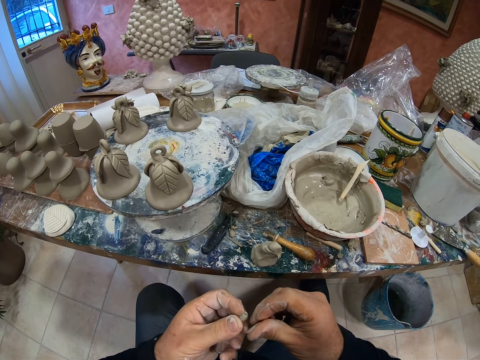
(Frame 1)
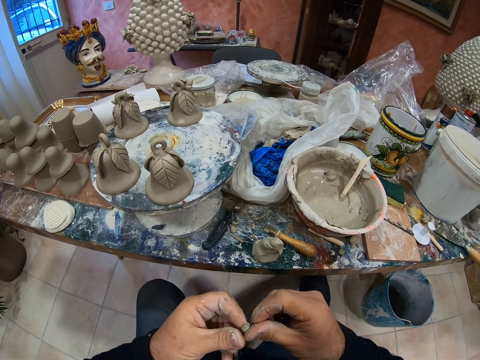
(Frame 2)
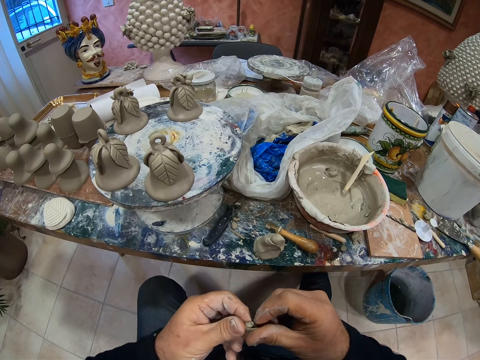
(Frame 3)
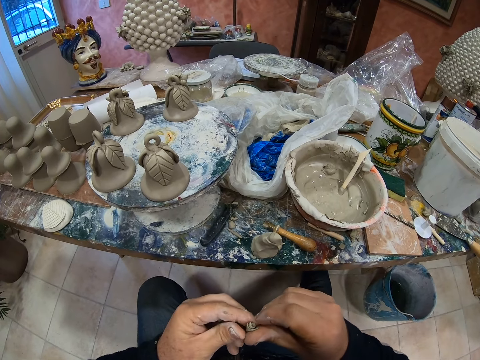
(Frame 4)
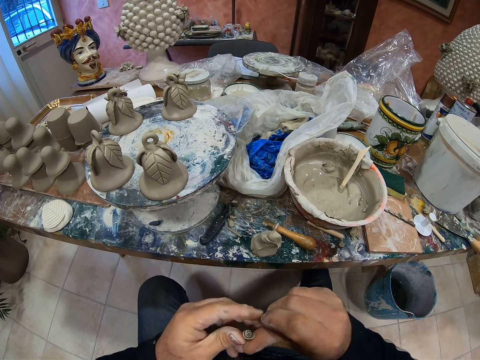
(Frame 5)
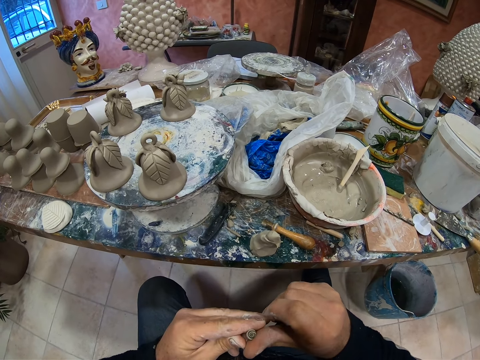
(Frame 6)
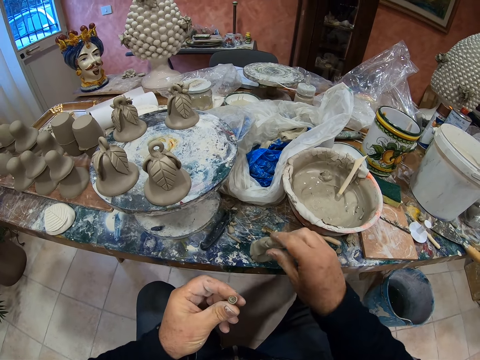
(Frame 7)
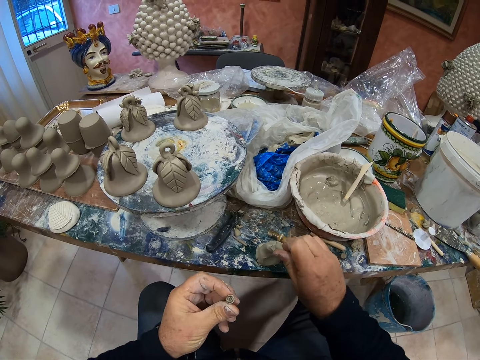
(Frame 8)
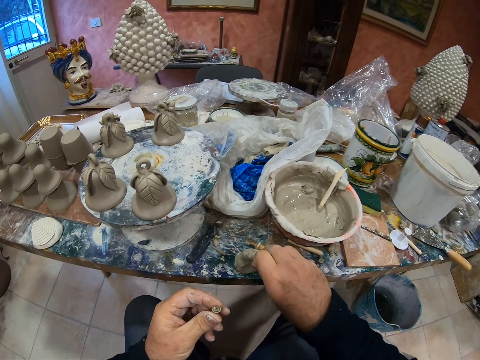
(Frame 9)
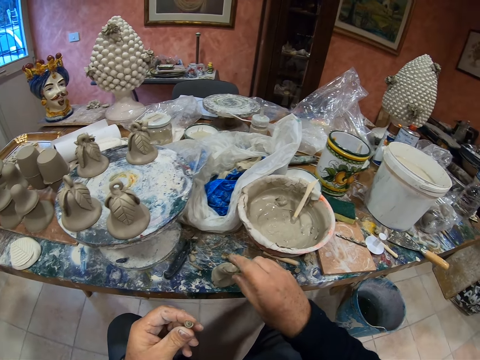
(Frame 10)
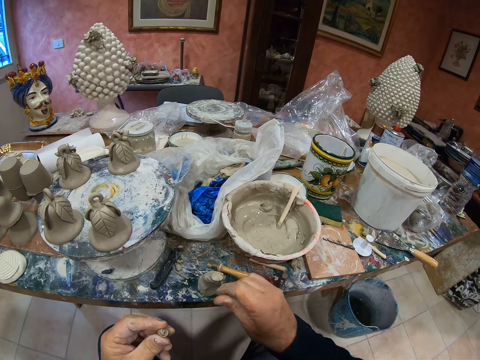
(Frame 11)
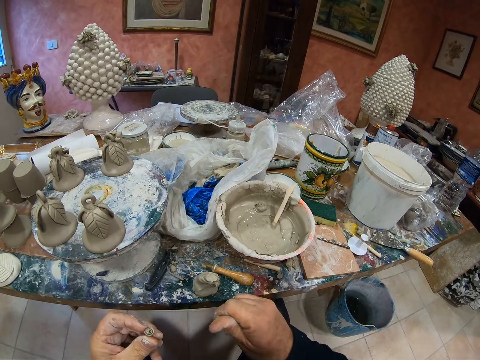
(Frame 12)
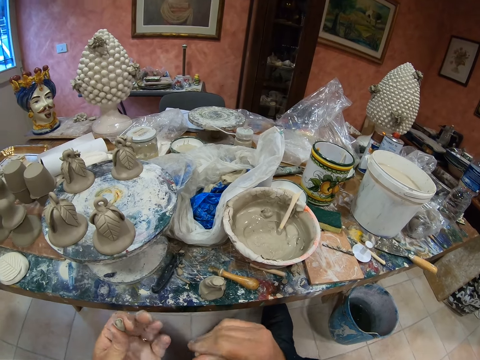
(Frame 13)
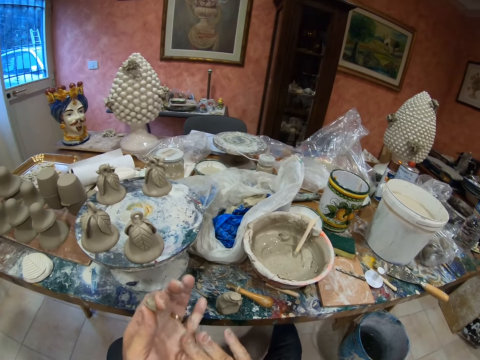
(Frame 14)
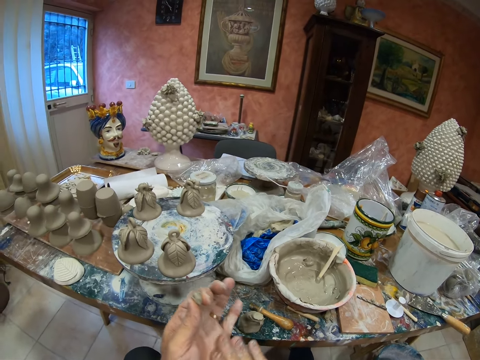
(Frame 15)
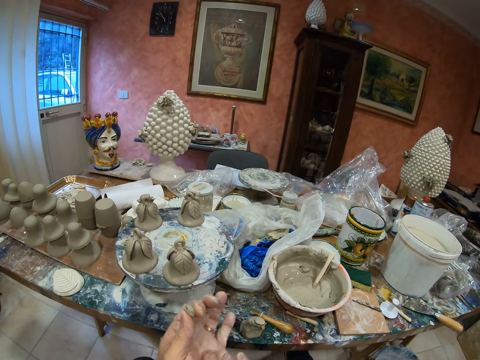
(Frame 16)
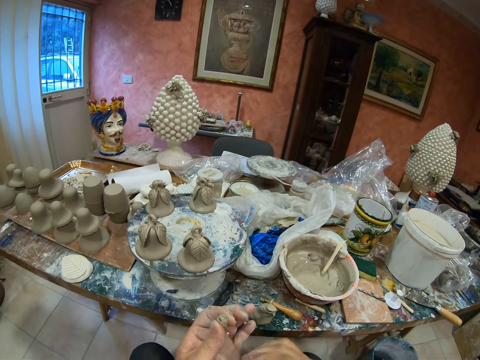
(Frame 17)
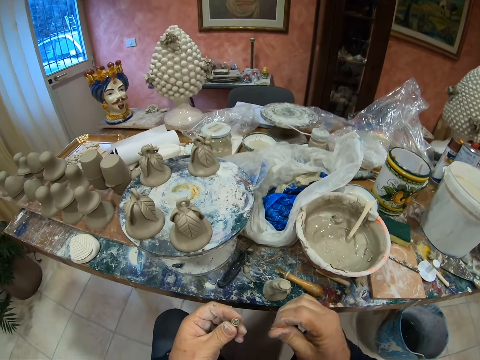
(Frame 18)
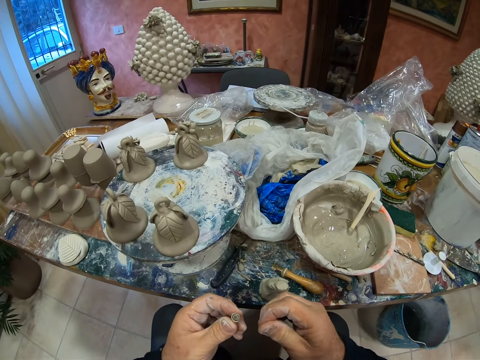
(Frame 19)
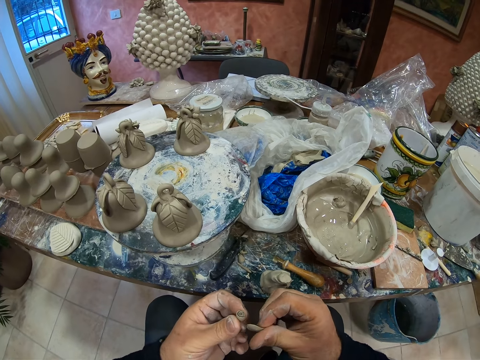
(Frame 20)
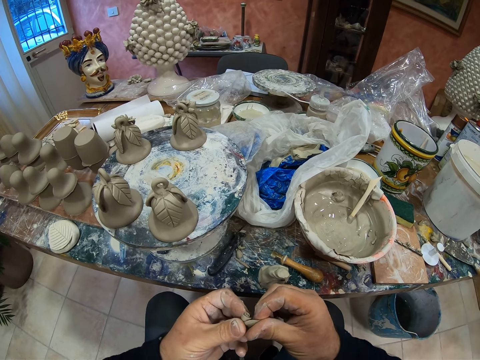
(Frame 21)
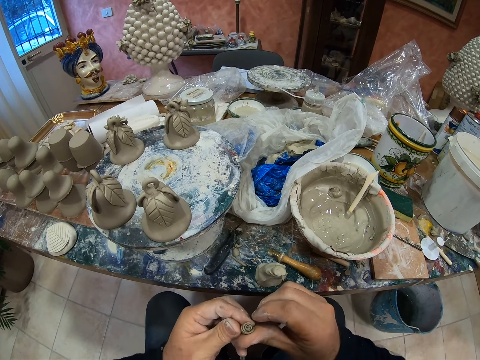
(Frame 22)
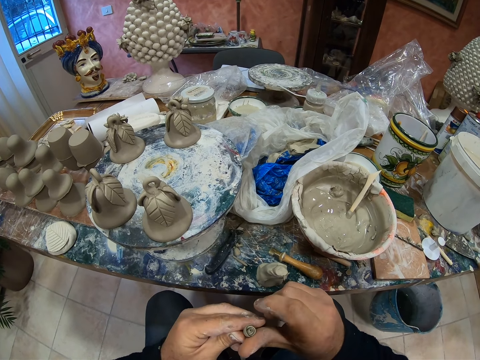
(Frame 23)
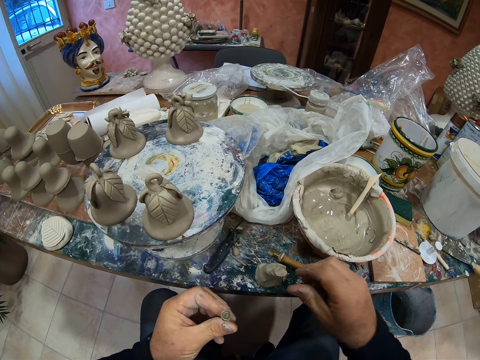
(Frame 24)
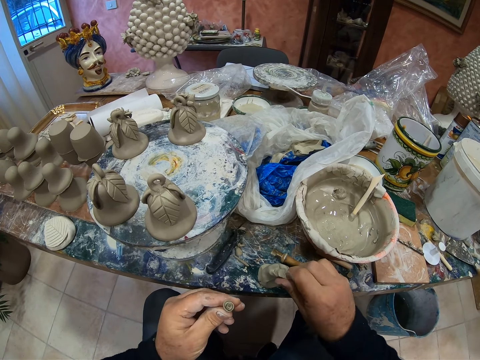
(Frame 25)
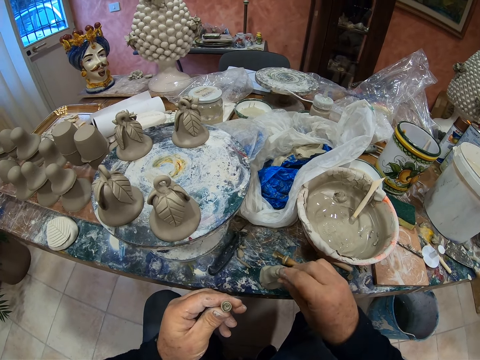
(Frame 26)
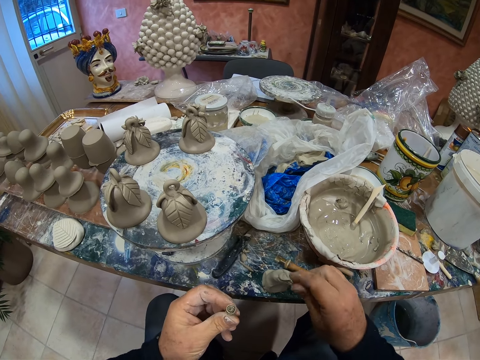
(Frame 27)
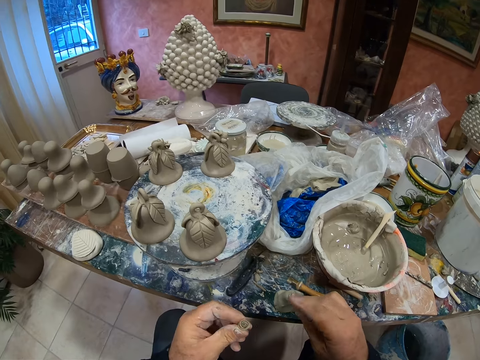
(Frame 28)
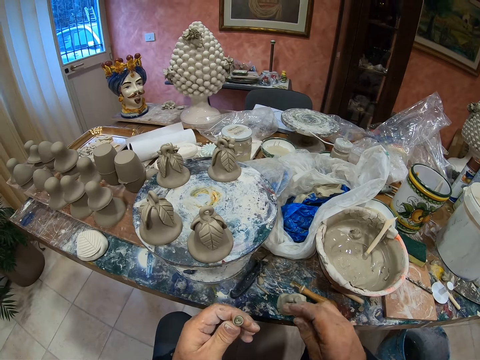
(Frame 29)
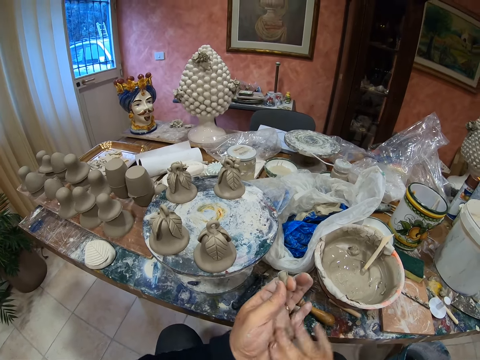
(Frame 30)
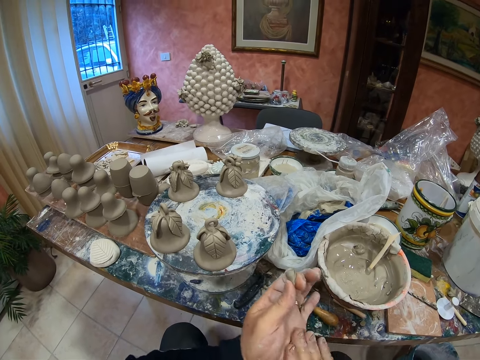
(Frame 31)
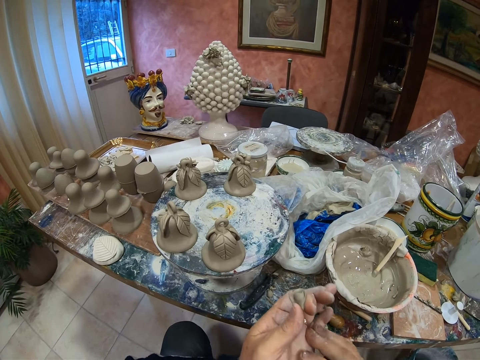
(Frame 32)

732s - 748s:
The camera wearer molds the clay together. They cut the clay. They roll the small clay on the hand. They mold the clay together. They cut the clay. They roll the small clay on the hand.

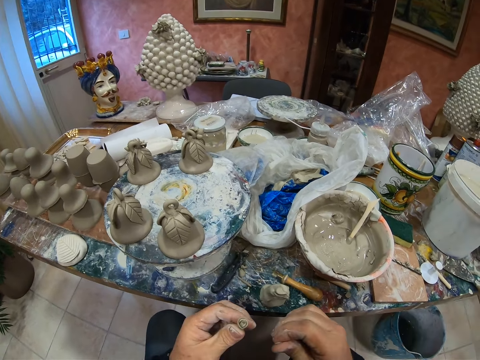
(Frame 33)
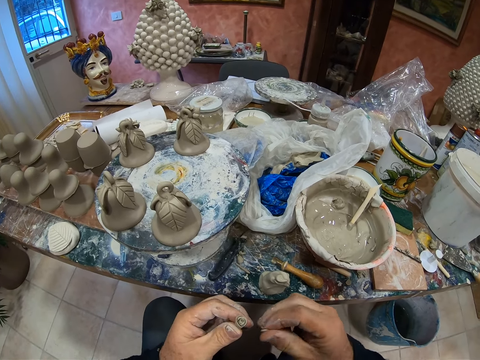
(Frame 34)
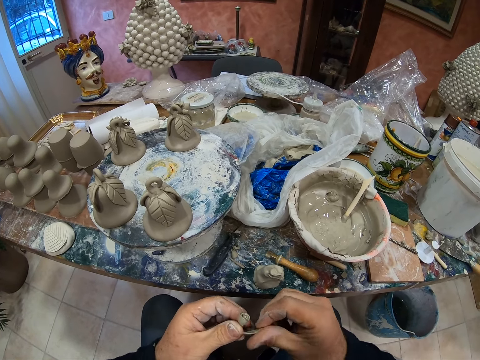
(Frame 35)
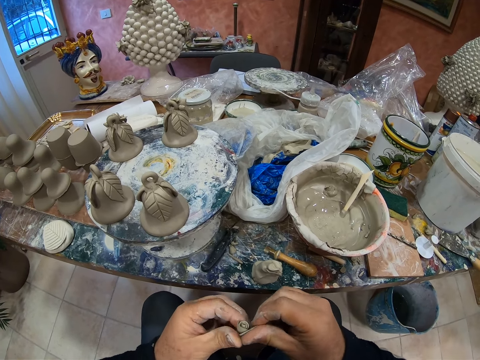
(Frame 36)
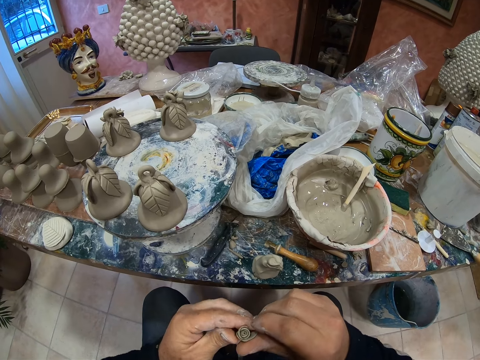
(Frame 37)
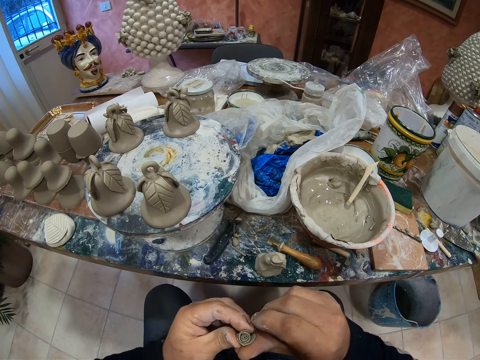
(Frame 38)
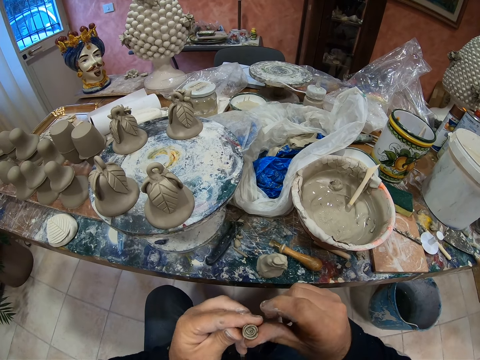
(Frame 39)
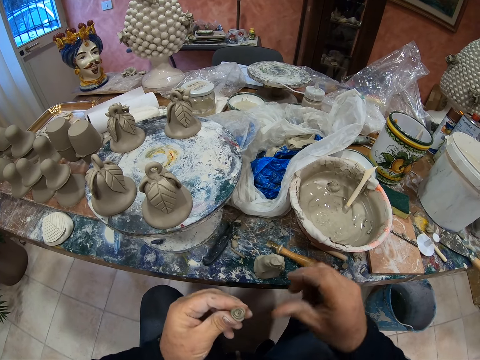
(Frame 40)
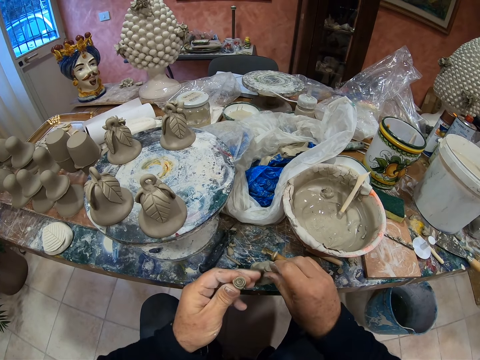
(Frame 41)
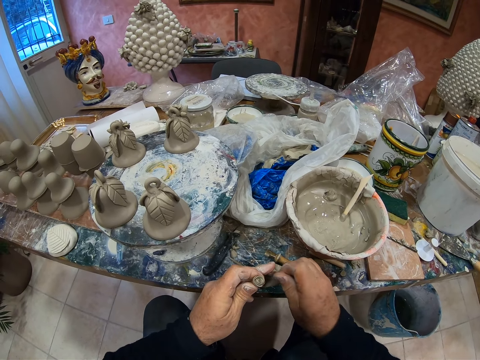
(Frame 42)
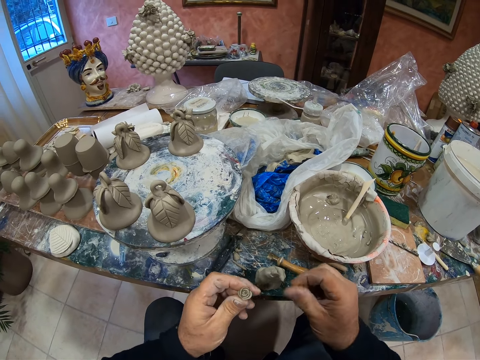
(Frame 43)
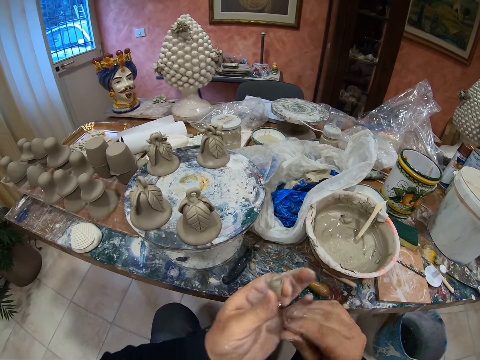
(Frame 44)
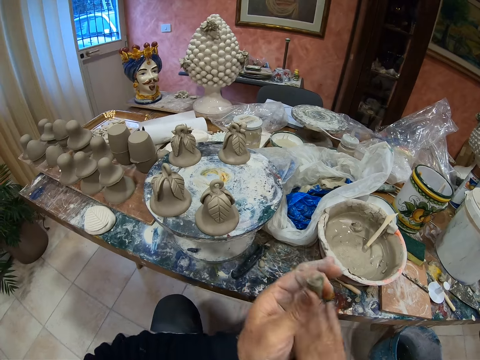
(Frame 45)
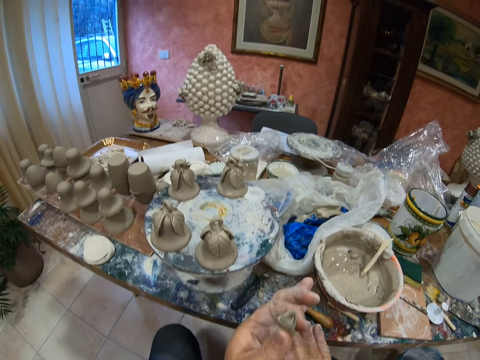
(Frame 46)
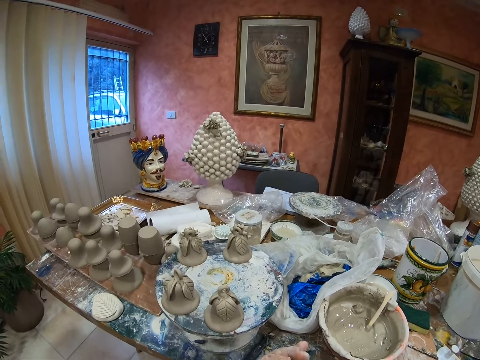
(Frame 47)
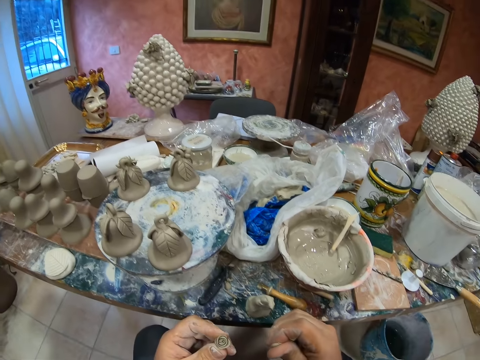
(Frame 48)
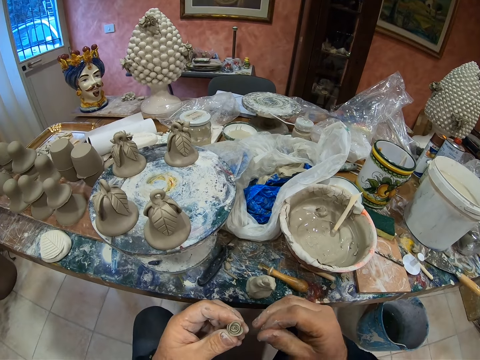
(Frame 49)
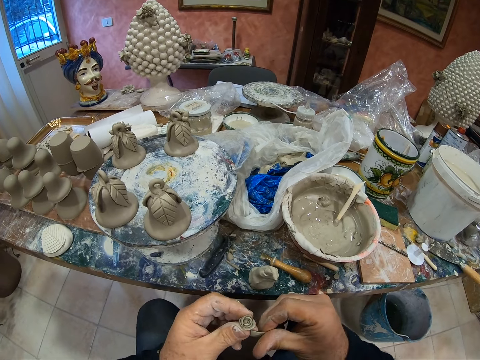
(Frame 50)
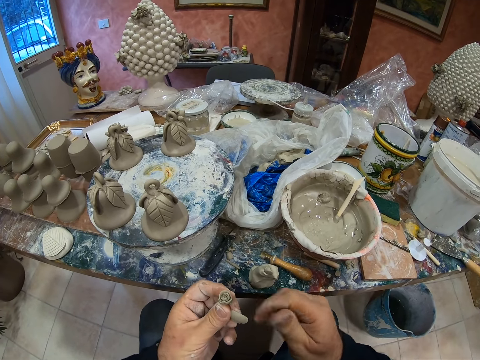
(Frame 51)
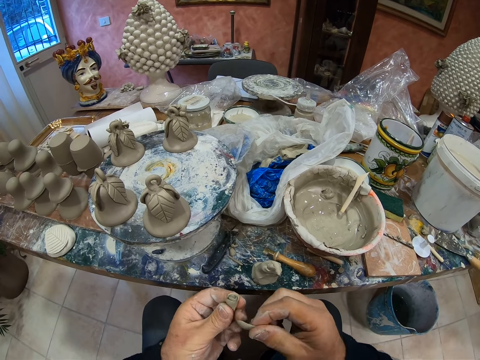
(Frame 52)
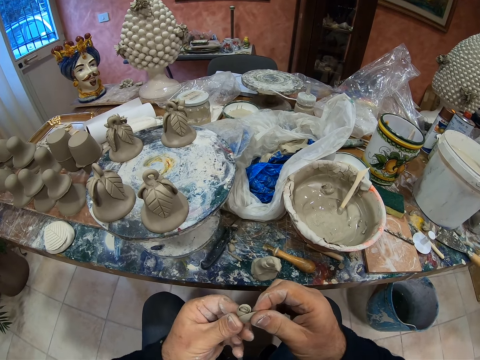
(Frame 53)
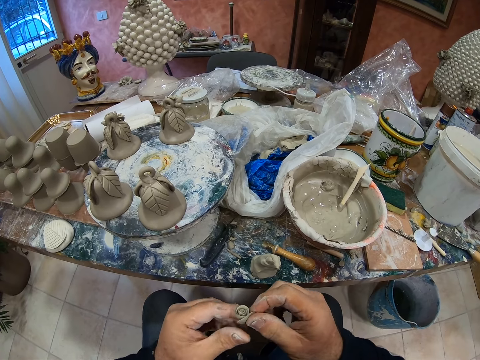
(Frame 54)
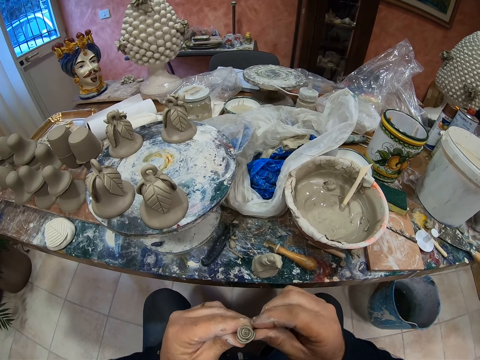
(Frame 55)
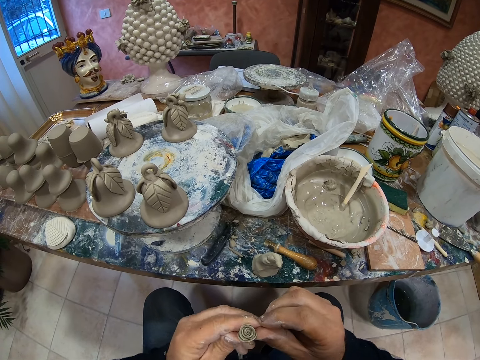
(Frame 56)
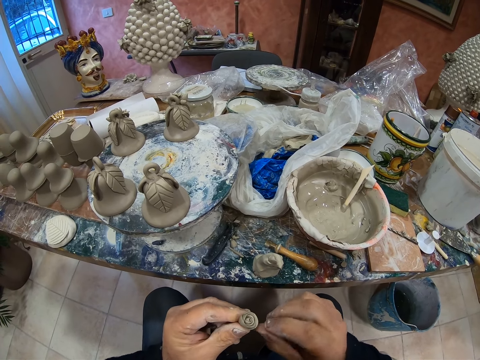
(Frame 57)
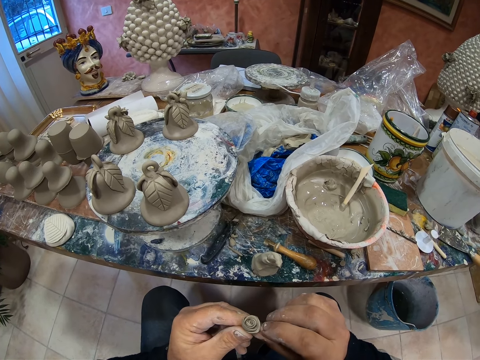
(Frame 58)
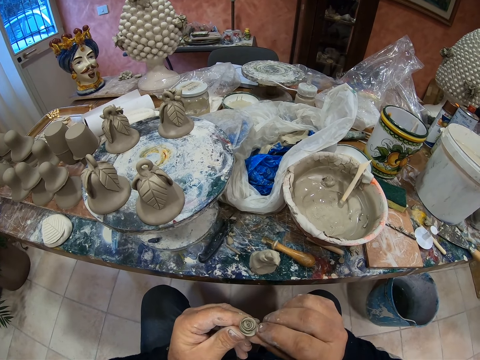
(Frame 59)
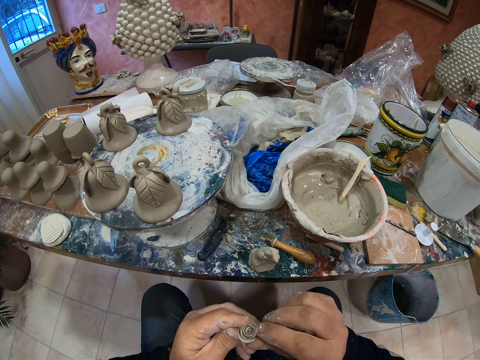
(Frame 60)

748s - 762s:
The camera wearer molds the clay together. They cut the clay. They roll the small clay on the hand. They mold the clay together.
